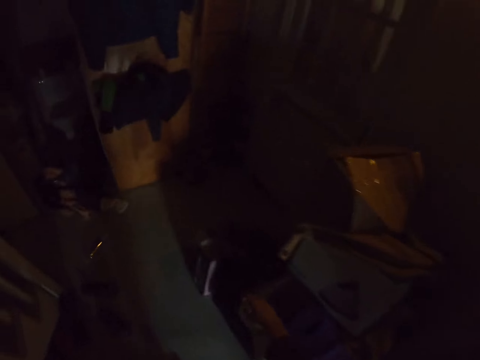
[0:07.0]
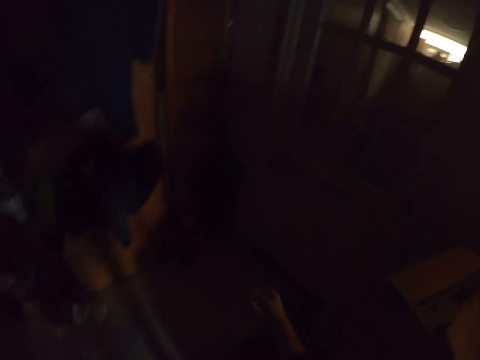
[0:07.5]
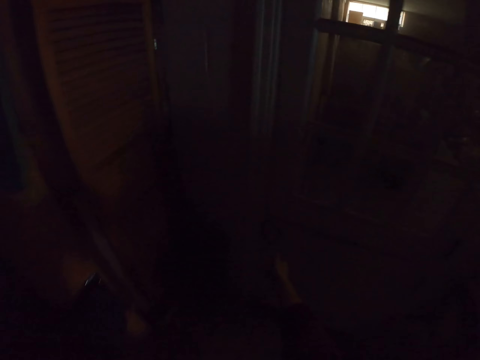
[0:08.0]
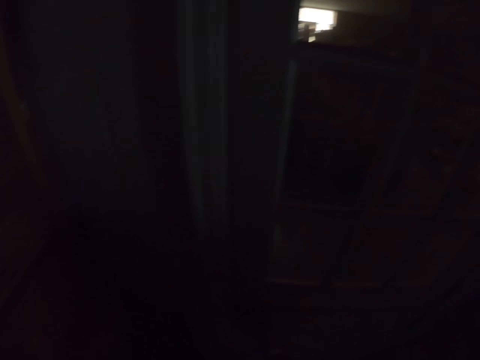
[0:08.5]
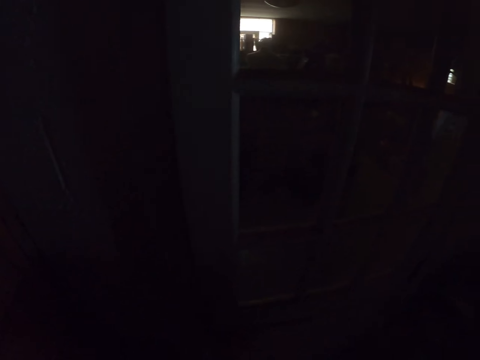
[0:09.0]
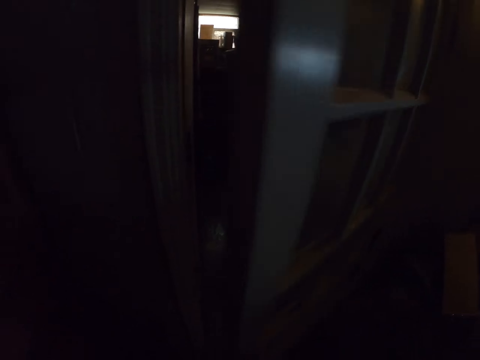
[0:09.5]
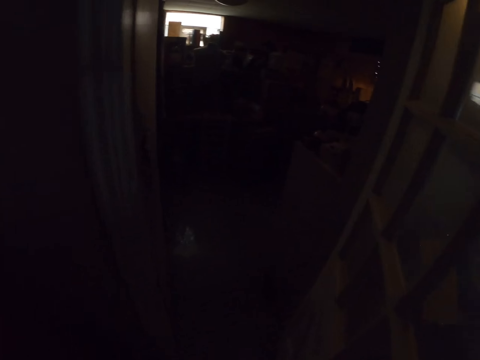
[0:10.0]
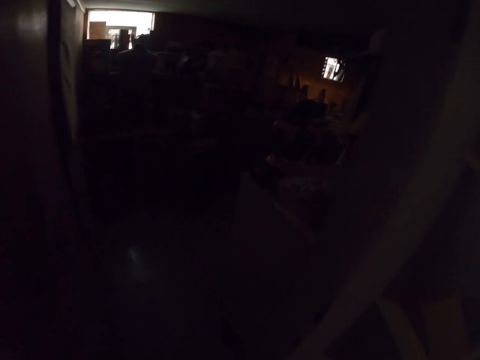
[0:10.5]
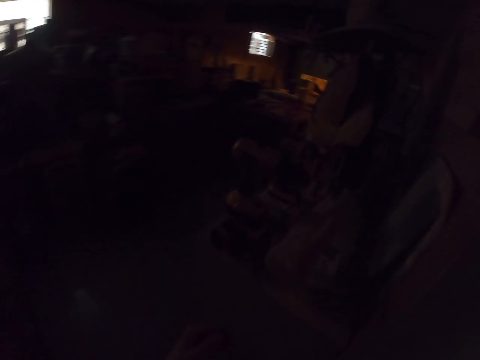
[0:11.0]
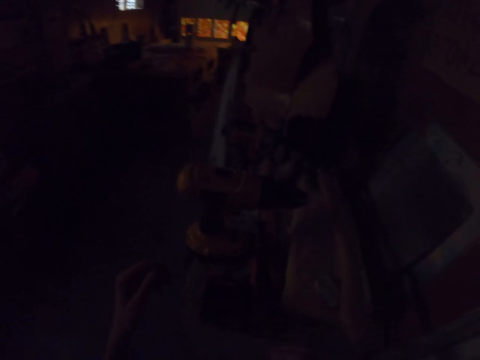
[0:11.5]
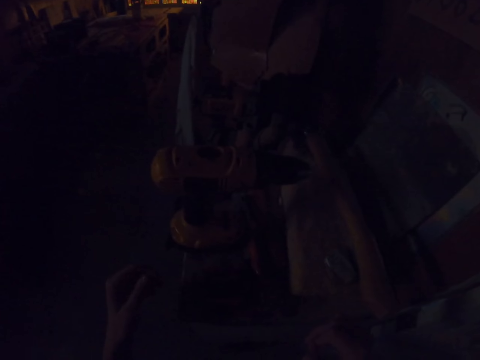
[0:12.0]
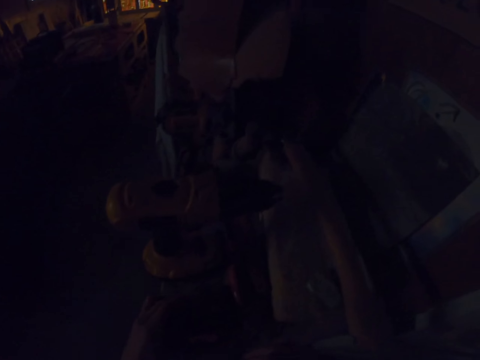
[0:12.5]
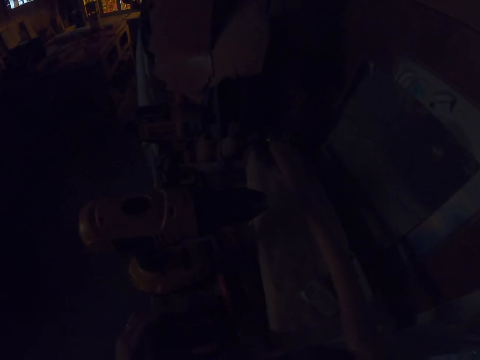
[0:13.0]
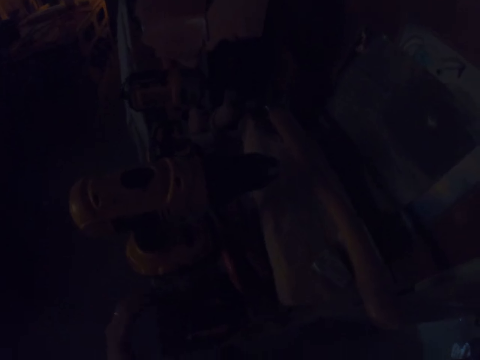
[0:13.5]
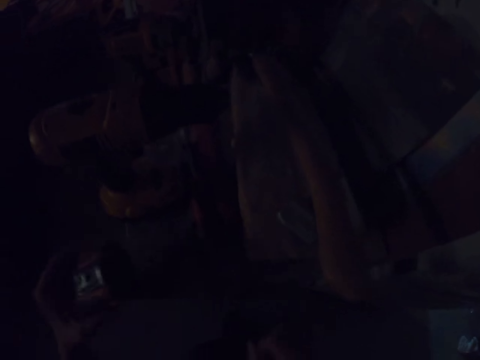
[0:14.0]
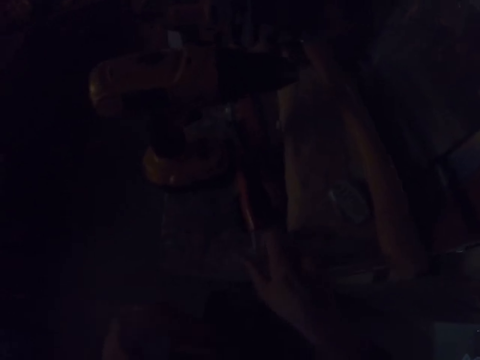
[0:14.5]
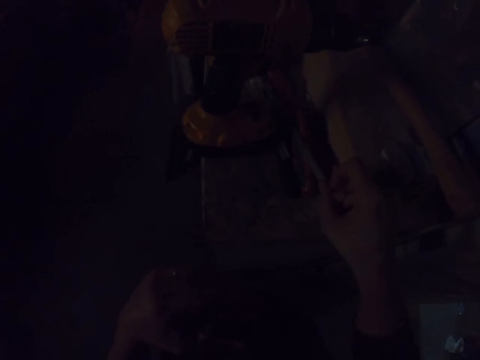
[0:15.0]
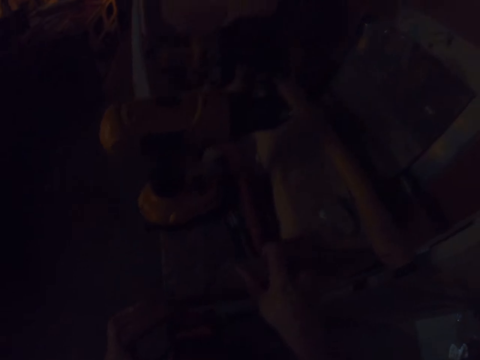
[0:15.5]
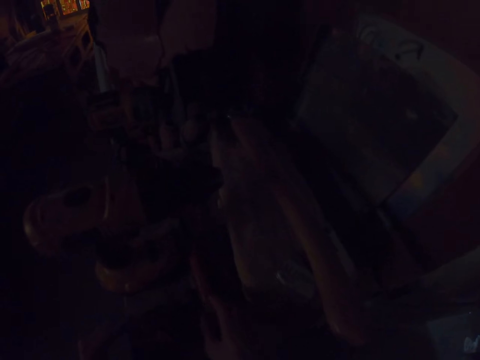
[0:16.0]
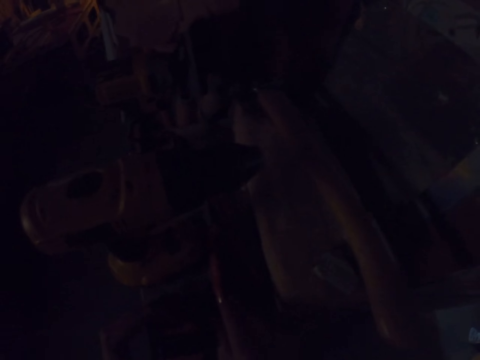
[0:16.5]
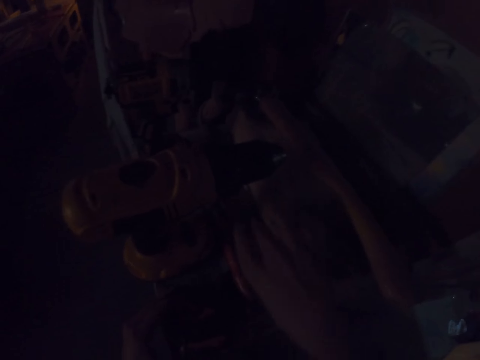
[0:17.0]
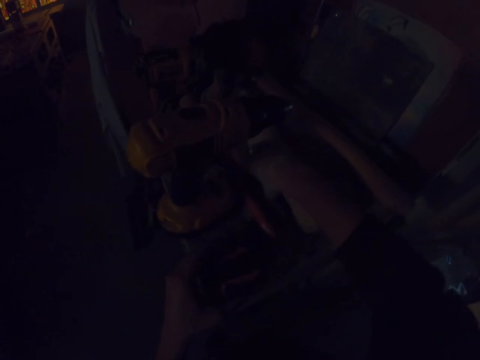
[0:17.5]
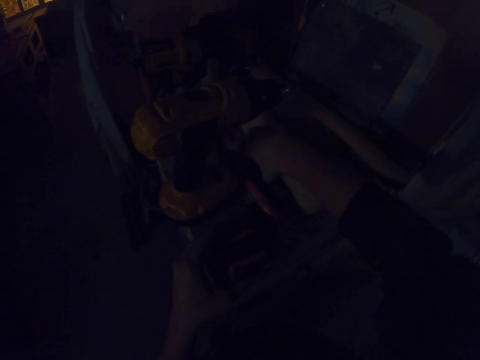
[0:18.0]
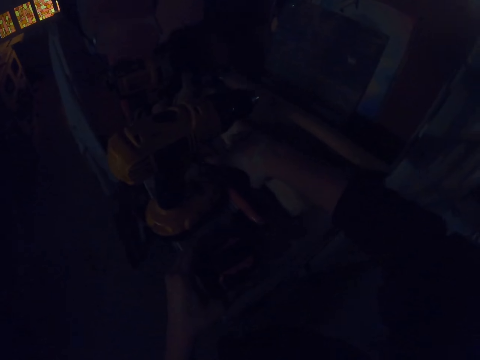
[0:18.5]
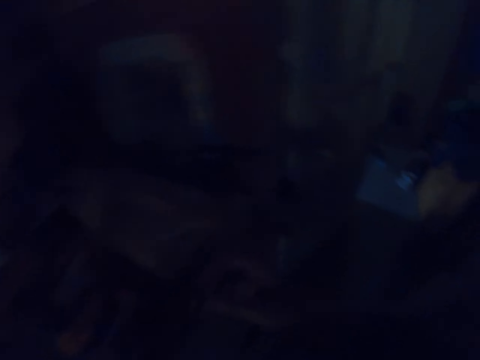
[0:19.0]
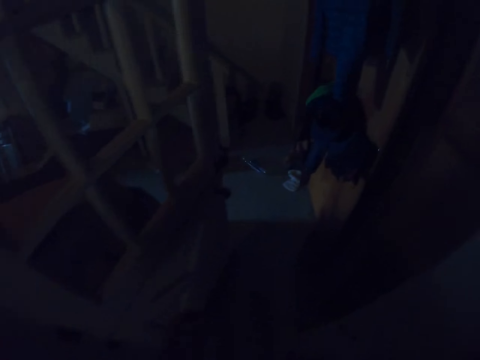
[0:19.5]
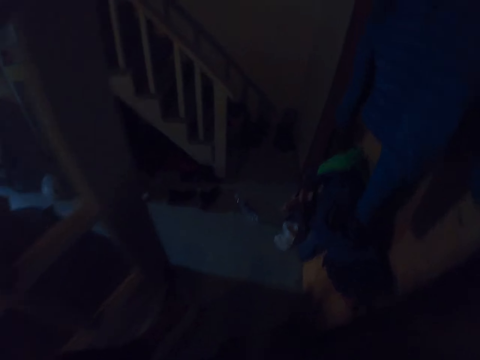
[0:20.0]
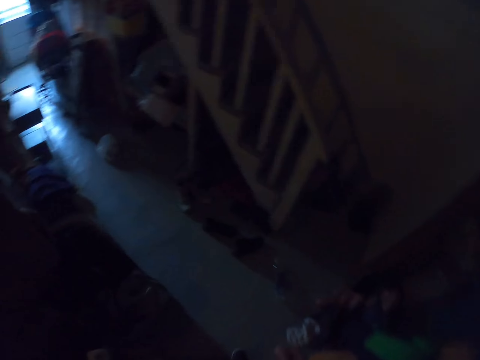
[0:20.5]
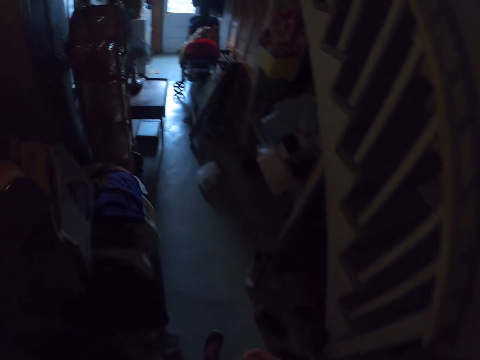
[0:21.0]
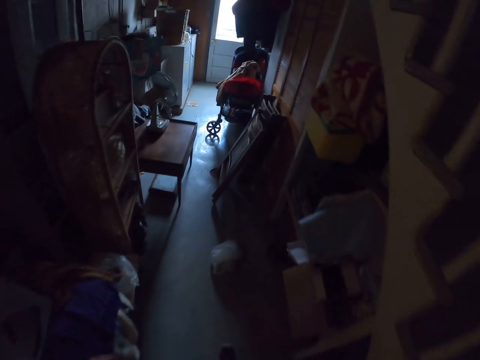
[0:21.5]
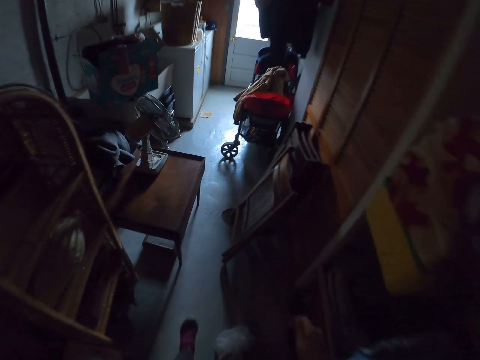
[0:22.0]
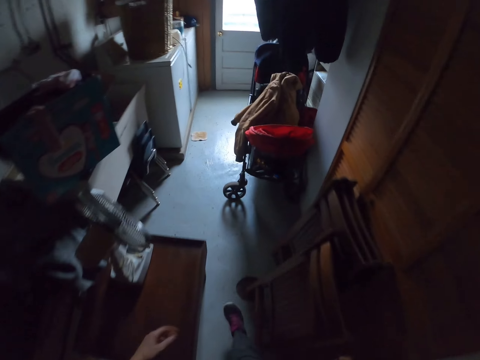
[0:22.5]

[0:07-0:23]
The camera wearer walks around. They open the room door with the right hand. They walk around. They search for a nail in the toolbox. They take the nail. They carry the nail to the paint can inside the house. They walk around.

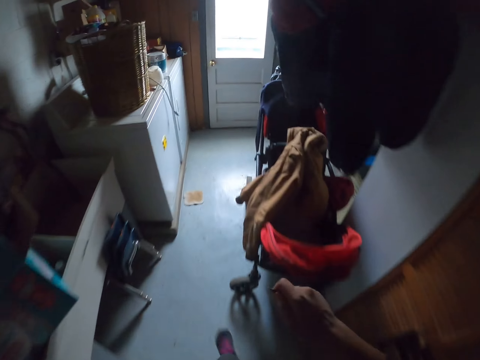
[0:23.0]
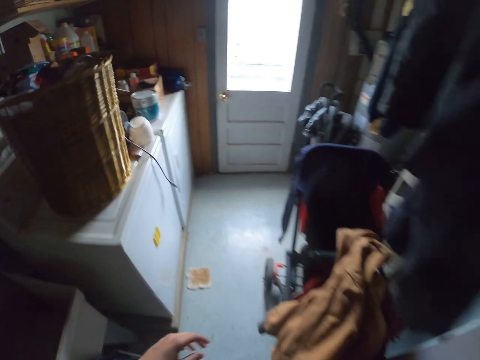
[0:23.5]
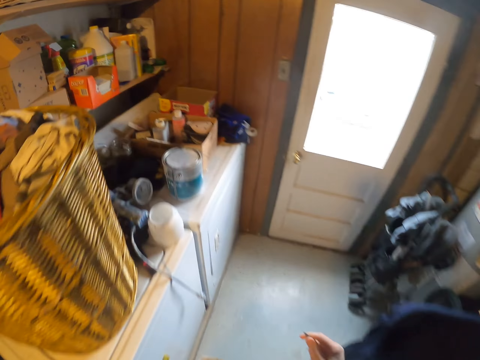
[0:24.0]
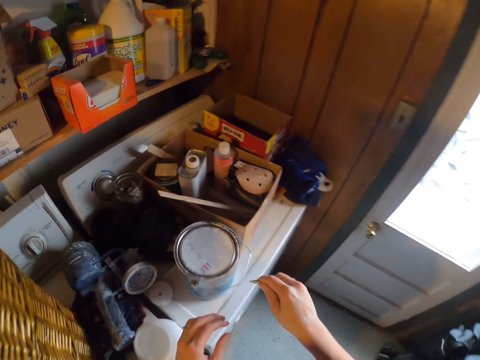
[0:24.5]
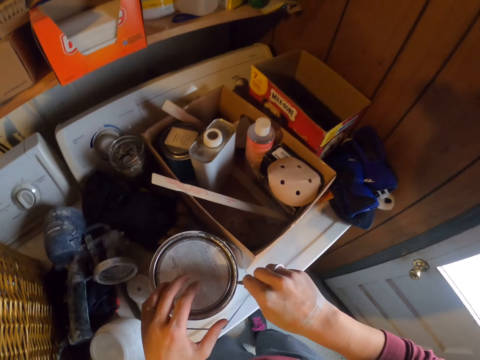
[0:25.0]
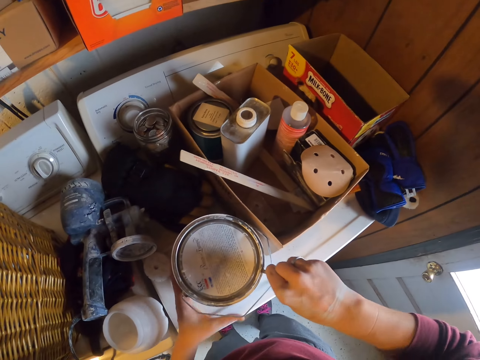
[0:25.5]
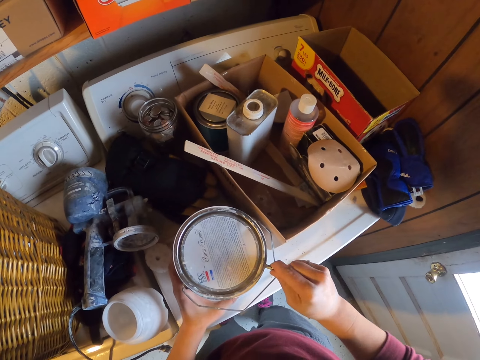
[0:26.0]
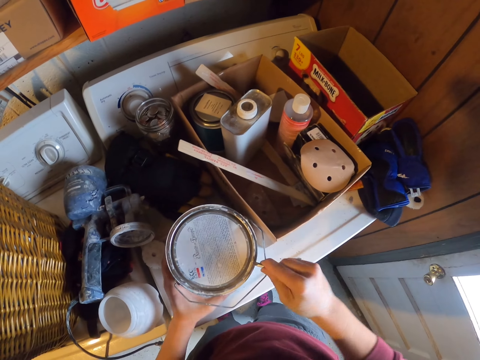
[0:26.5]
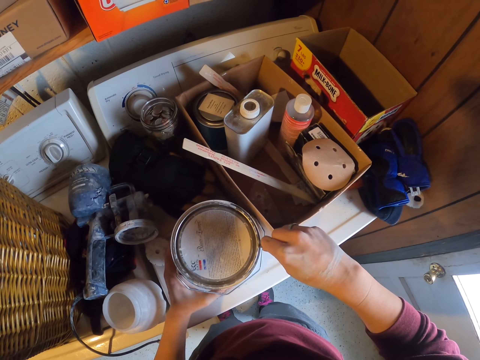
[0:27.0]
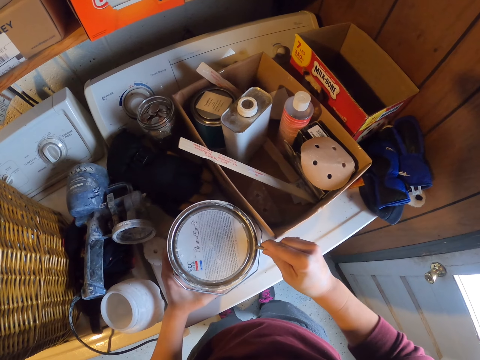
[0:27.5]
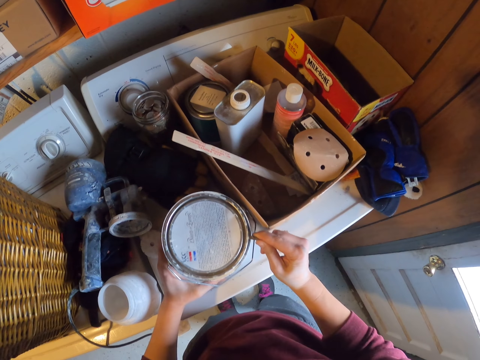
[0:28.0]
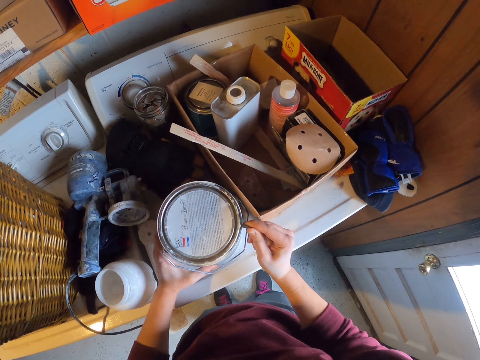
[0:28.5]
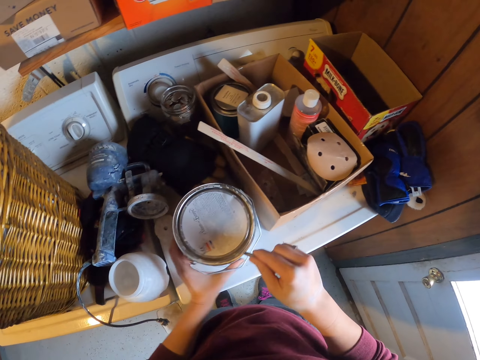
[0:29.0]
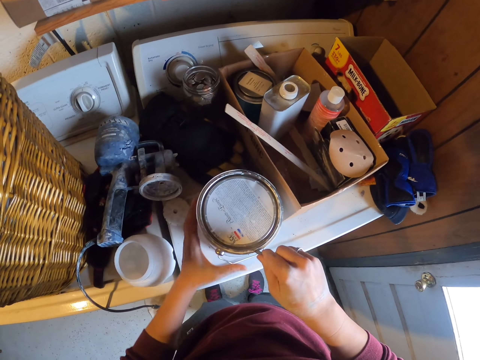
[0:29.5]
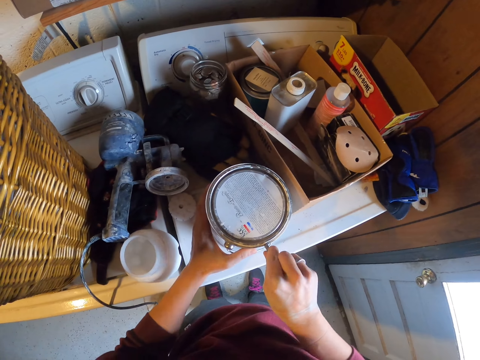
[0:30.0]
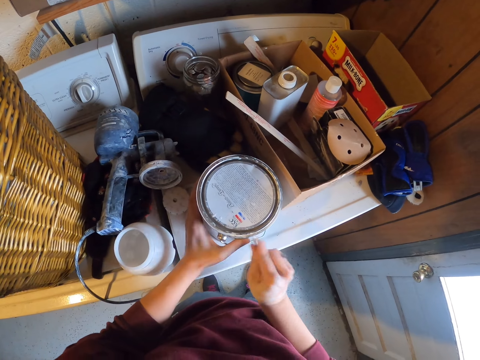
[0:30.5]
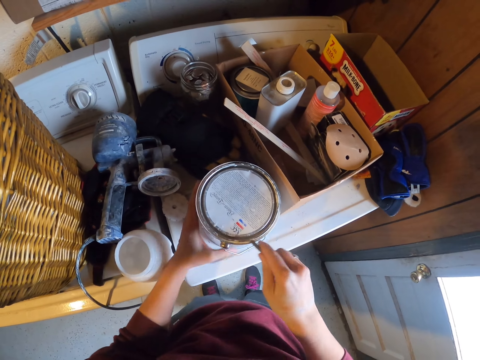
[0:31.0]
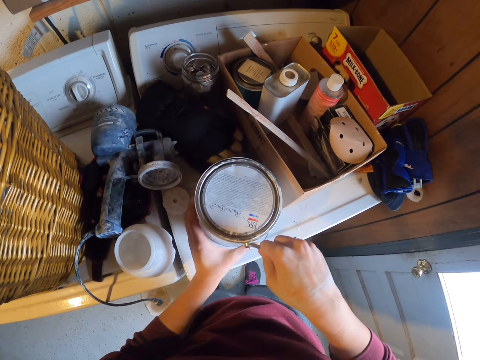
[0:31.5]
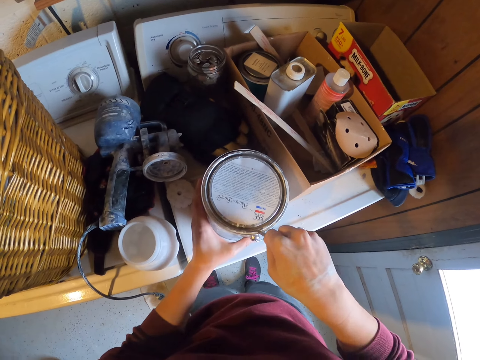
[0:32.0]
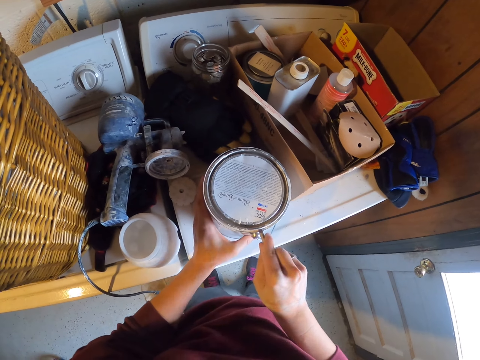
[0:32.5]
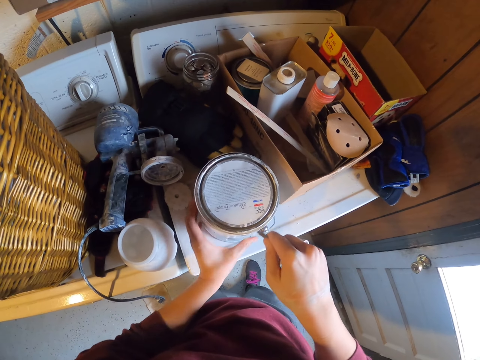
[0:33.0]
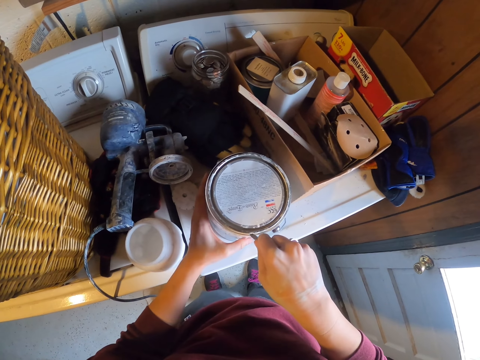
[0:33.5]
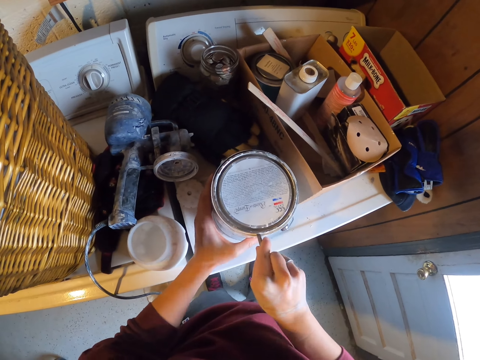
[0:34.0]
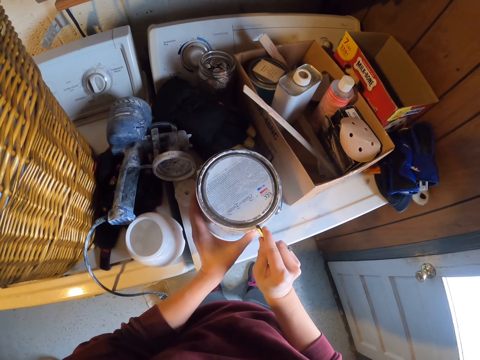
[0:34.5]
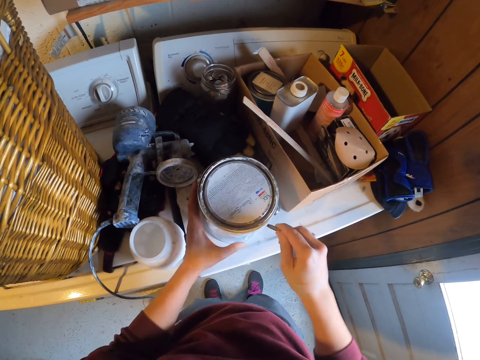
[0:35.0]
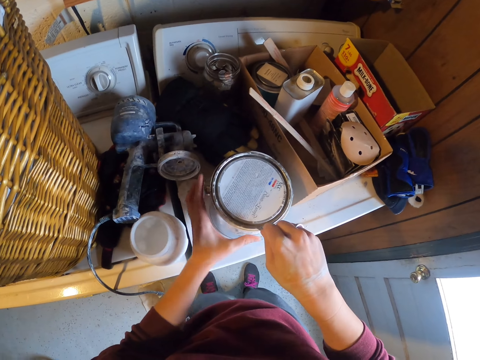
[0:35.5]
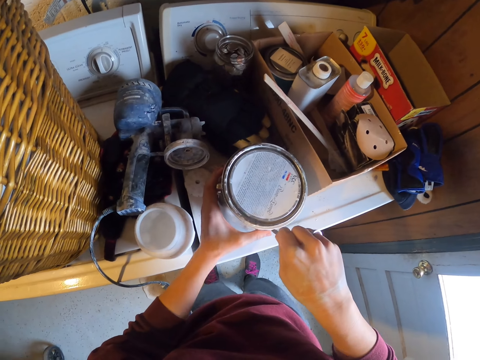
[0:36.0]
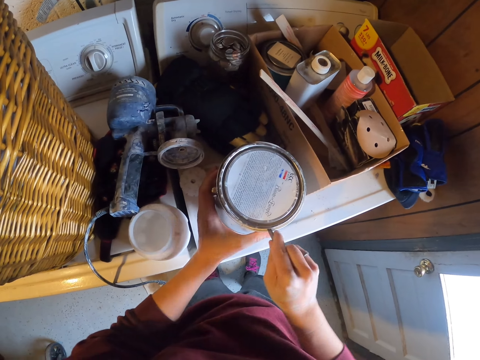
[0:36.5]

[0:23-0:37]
The camera wearer opens the paint can lid with the nail. They hold the container with the left hand, and adjust the container lid with a pin in the right hand.
